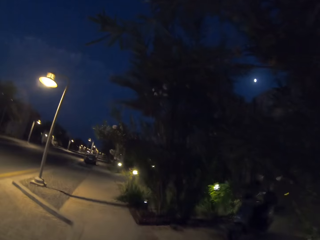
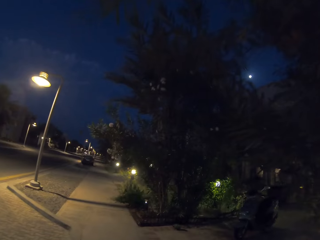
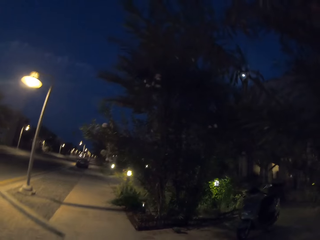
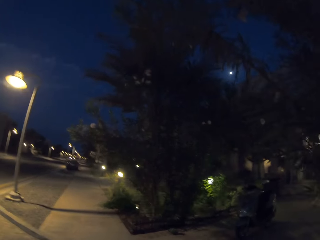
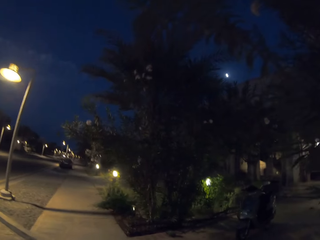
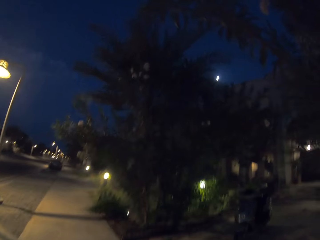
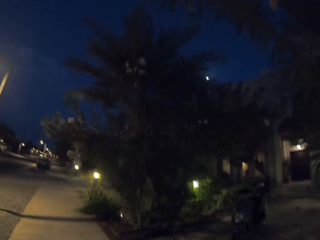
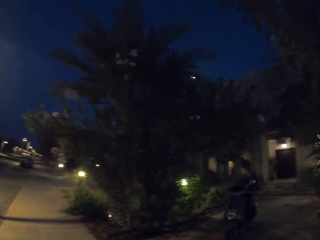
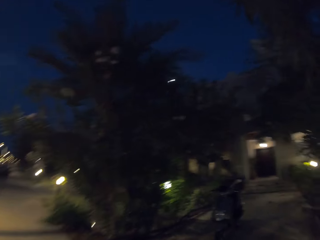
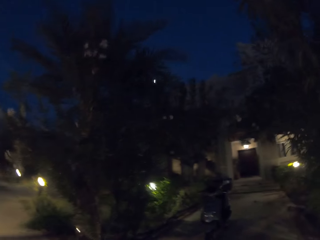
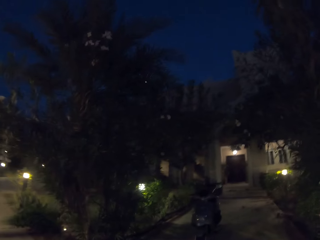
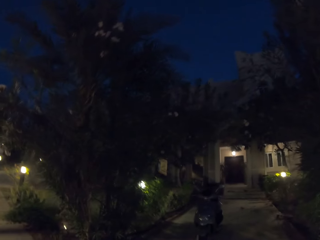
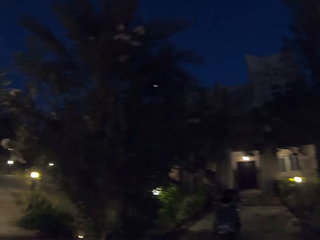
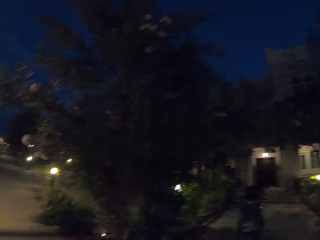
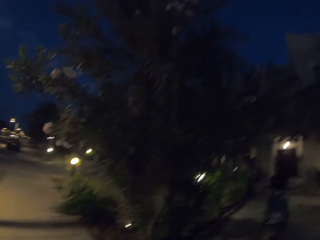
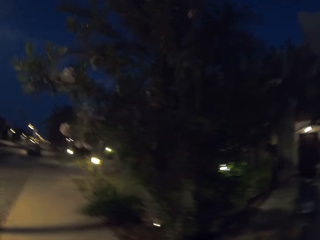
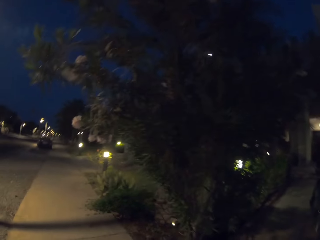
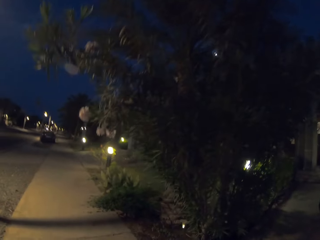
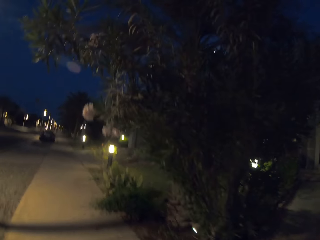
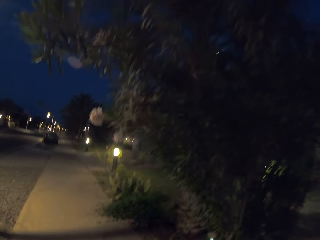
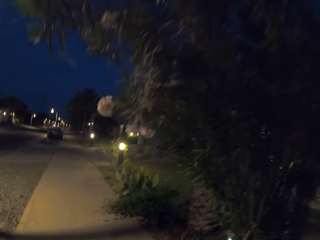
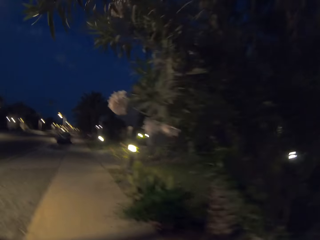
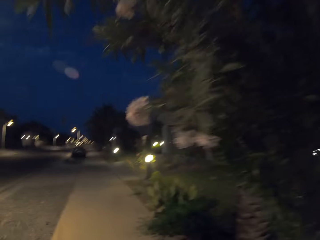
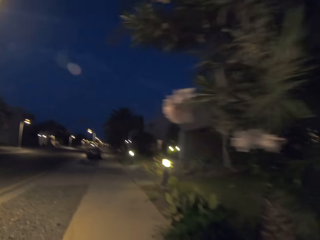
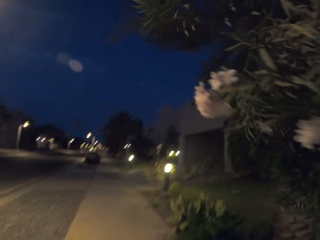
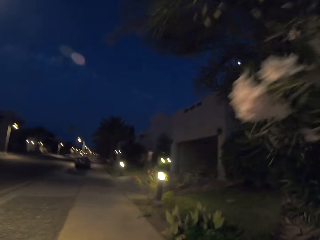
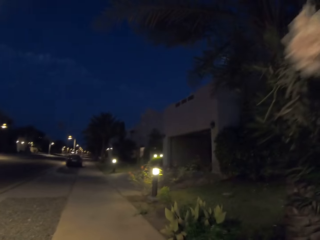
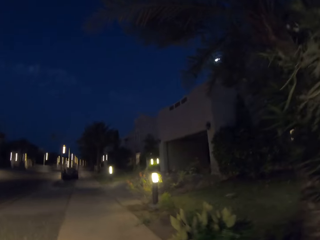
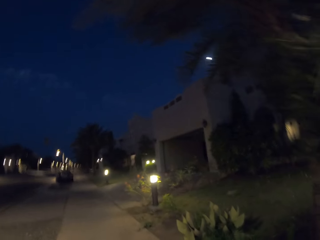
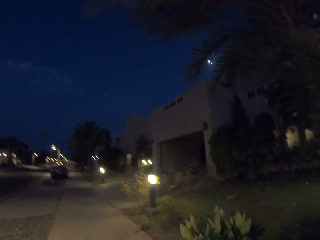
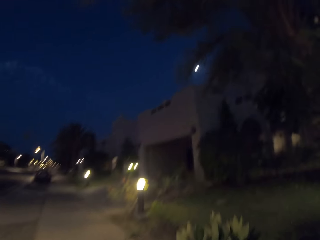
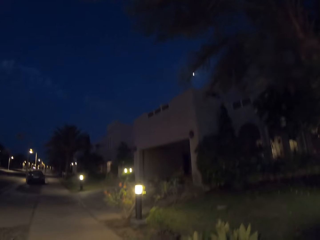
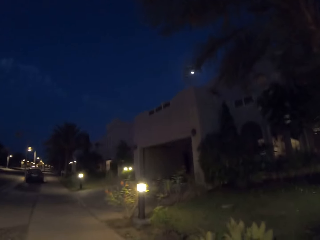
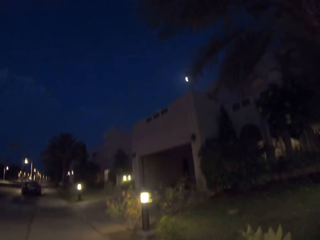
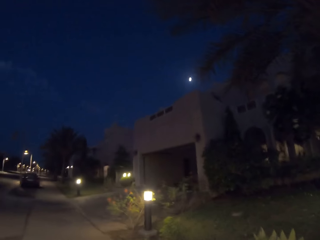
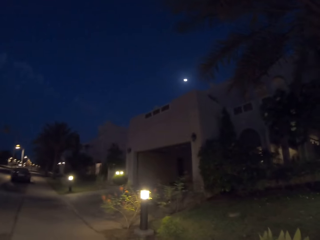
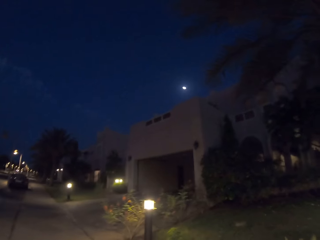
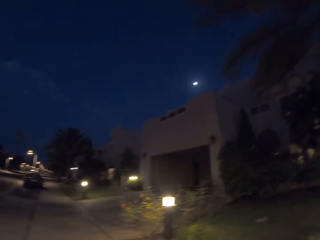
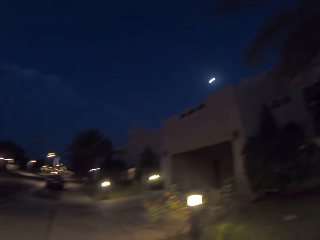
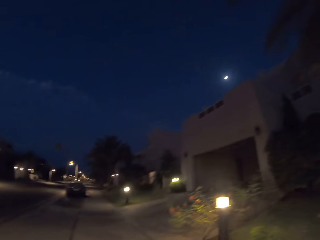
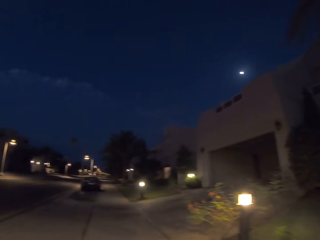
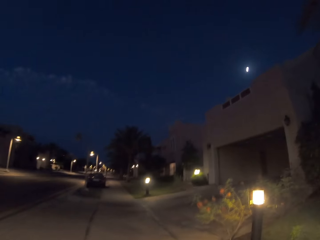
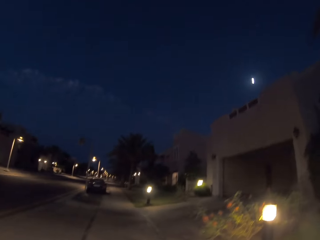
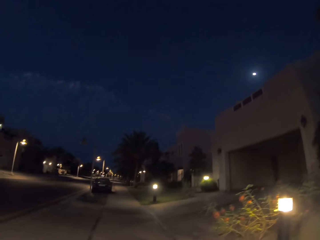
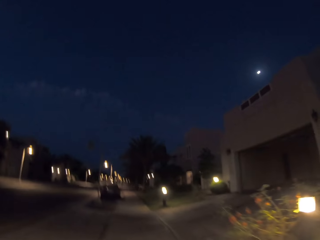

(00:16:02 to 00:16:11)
The camera wearer looks at the motorbike at a driveway. They walk along the sidewalk.

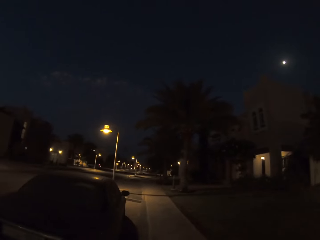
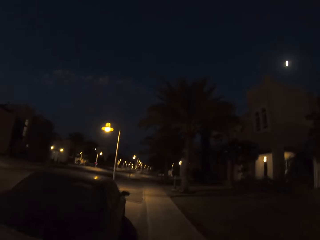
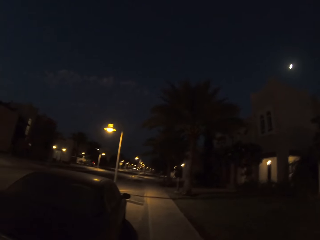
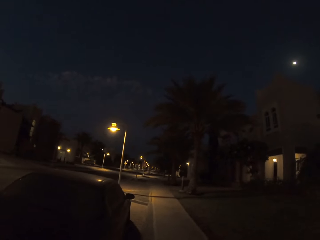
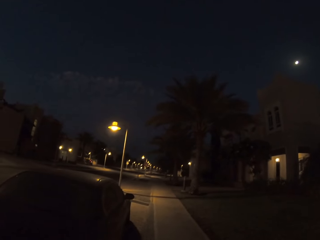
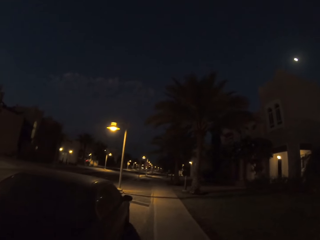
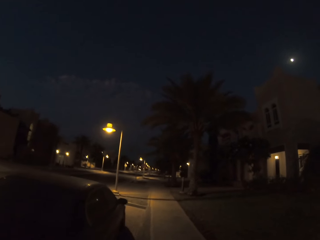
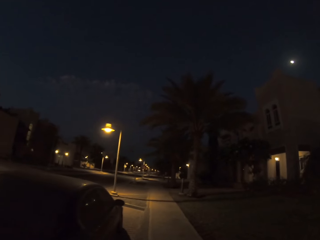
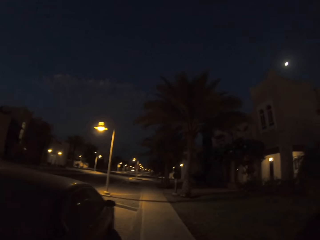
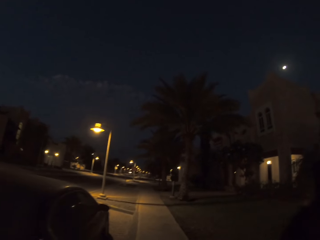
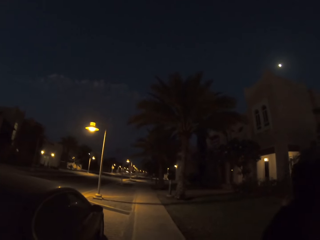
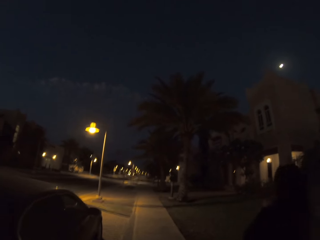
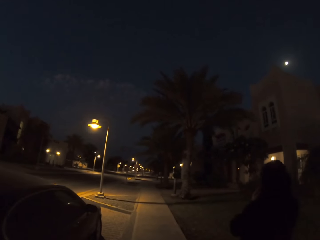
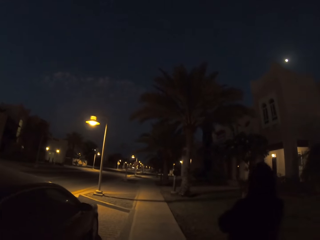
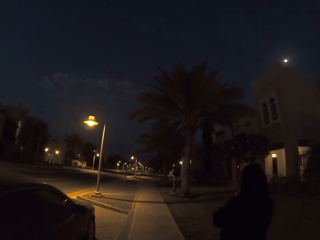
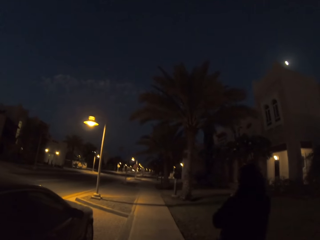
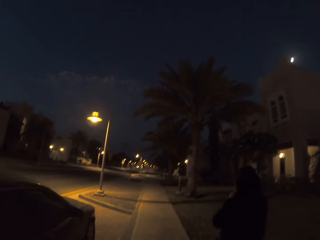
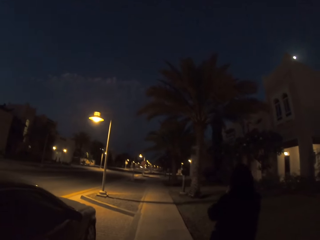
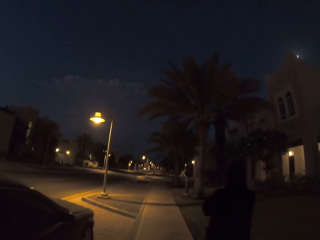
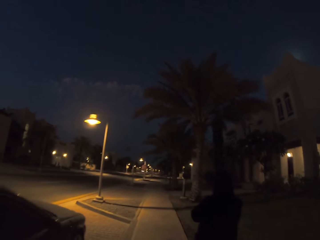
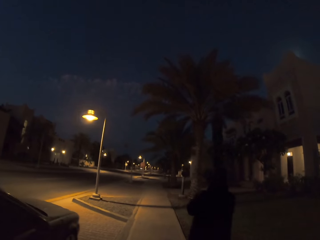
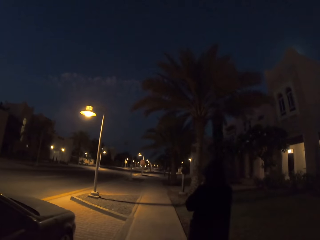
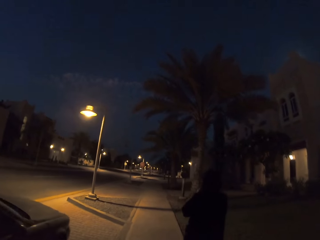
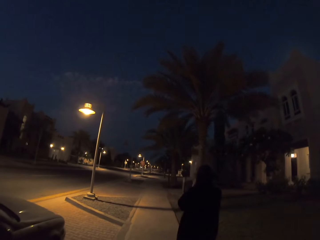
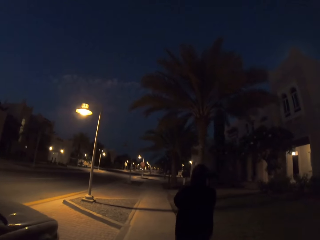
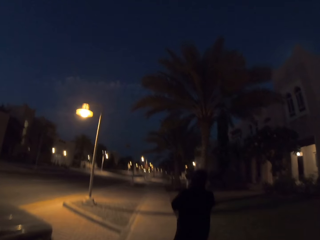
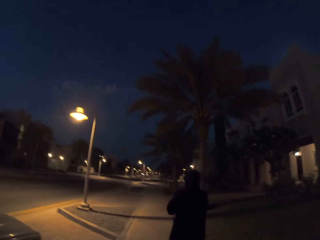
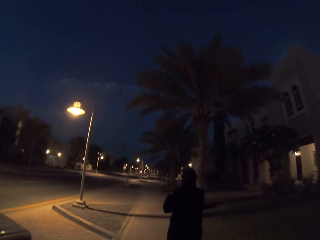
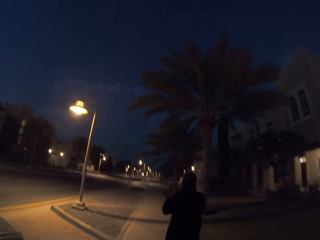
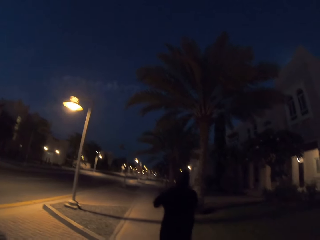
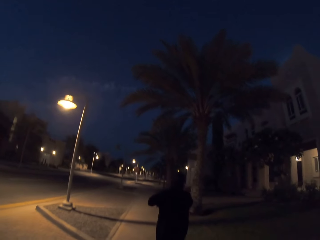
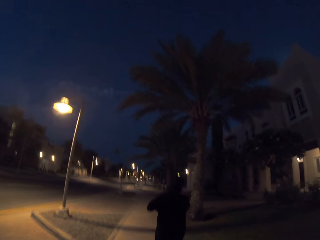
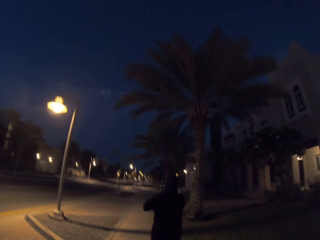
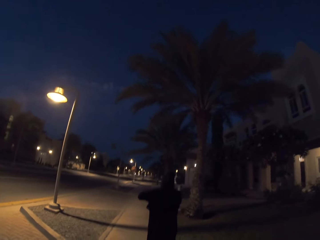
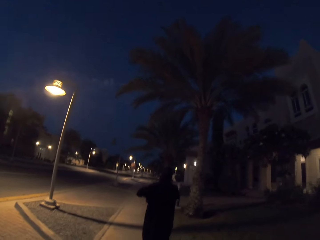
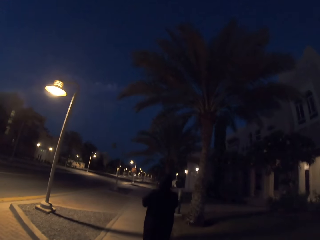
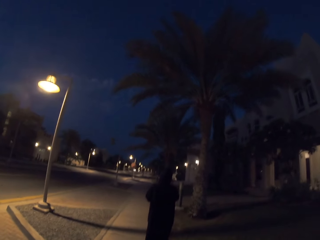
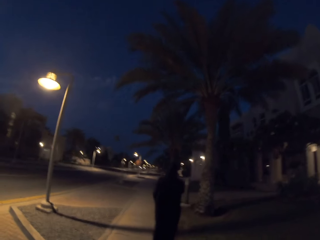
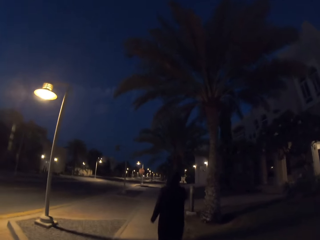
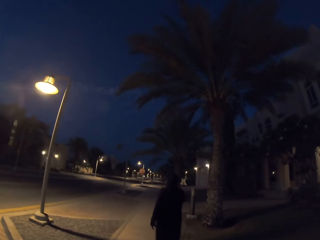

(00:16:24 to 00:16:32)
A woman walks along the sidewalk. The camera wearer walks along the sidewalk.

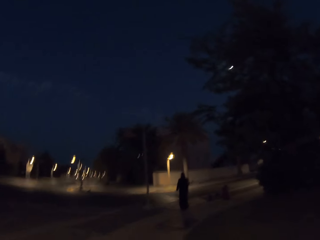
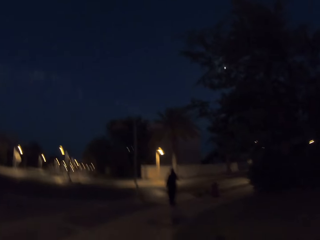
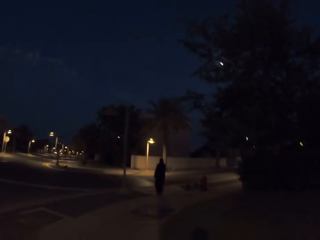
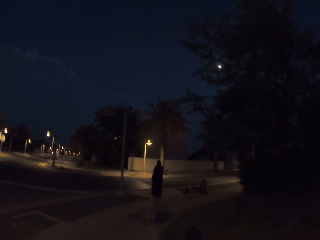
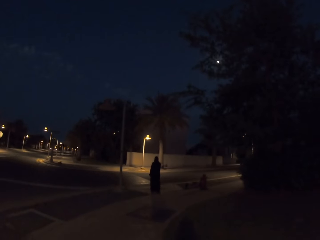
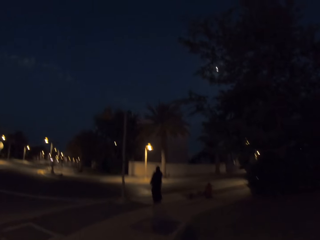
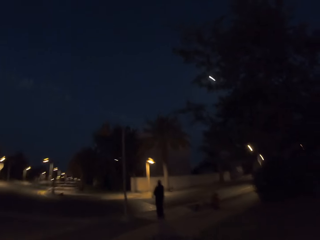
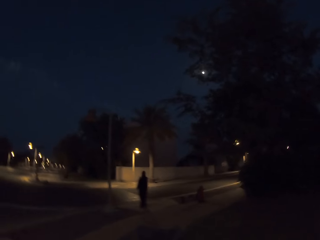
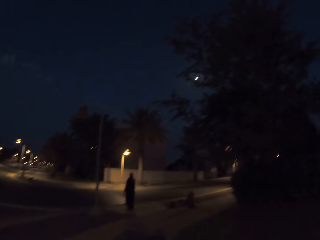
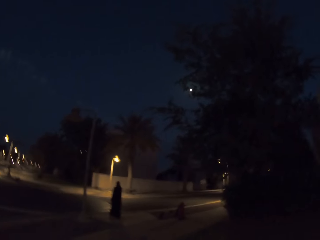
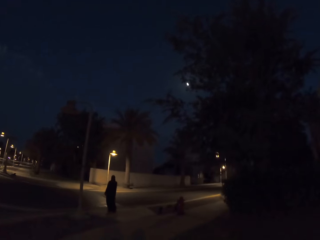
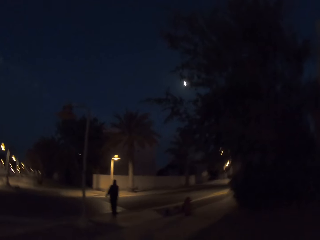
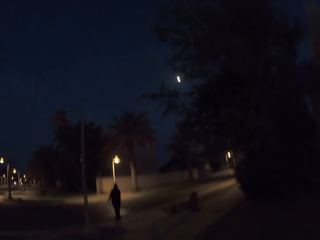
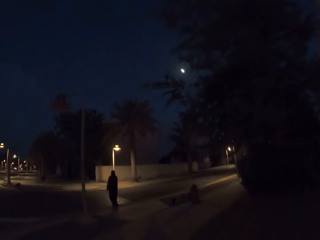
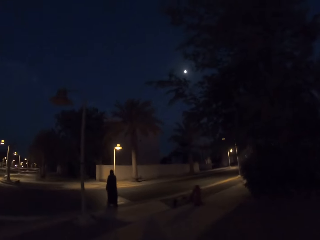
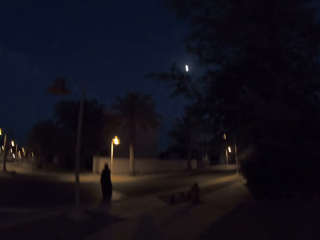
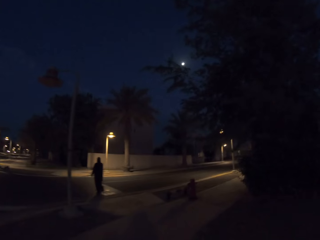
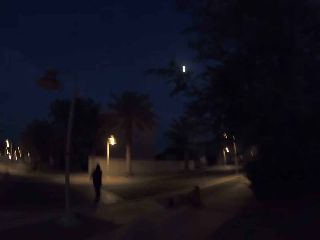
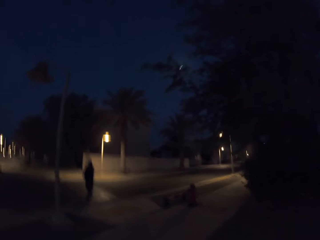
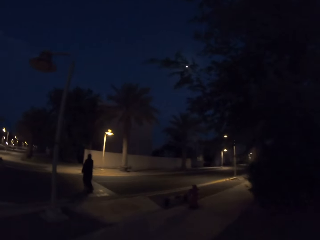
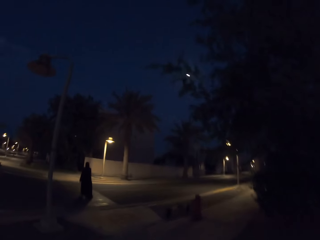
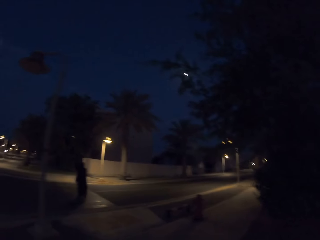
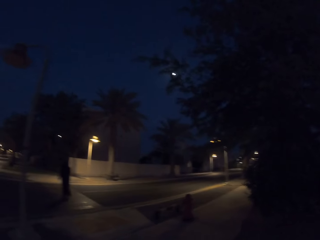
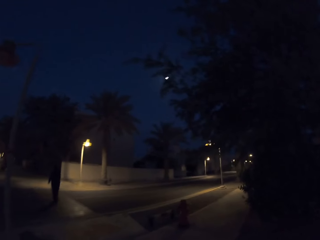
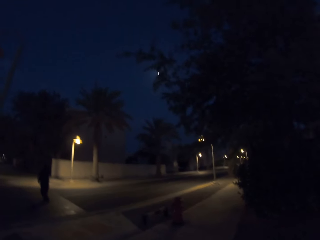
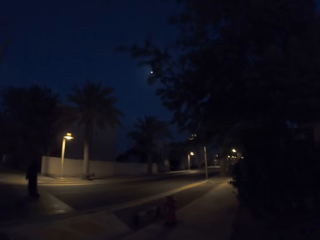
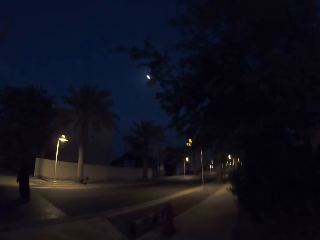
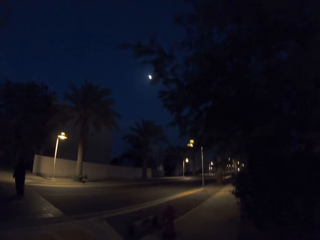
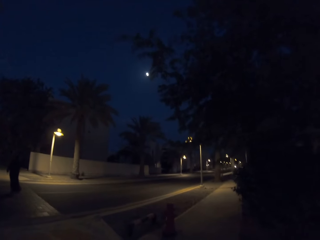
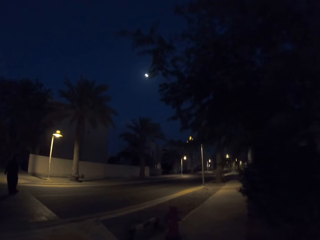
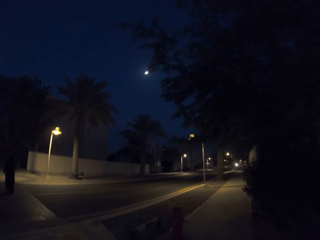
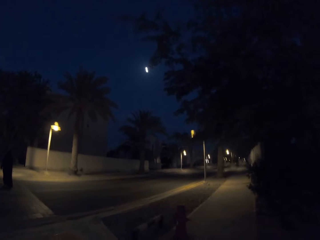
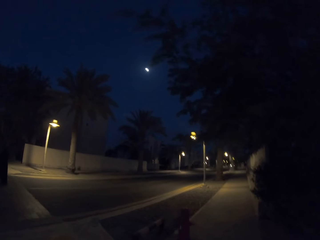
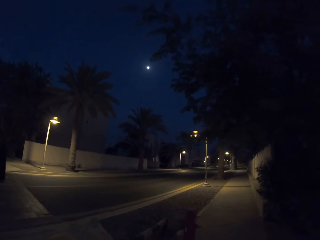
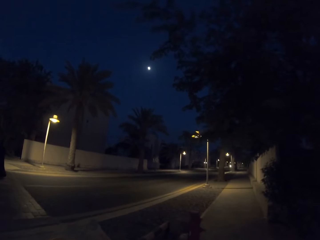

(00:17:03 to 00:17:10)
A woman crosses the road at a zebra crossing. The camera wearer walks along the sidewalk.
